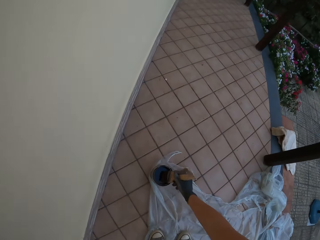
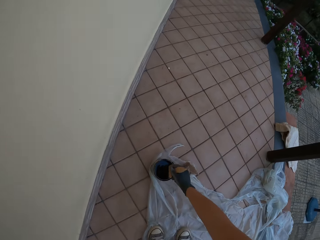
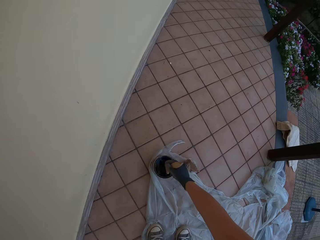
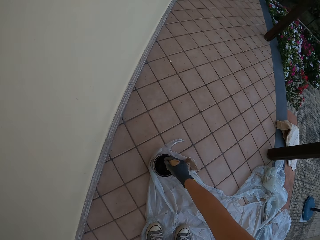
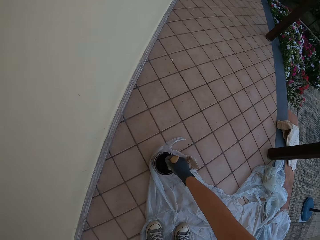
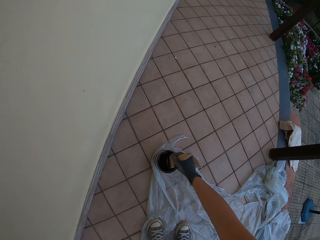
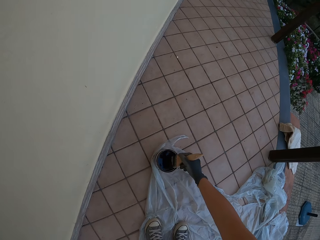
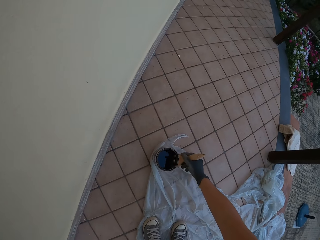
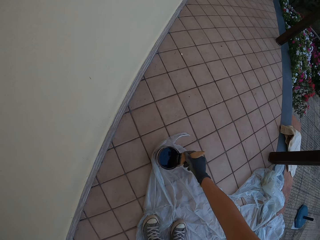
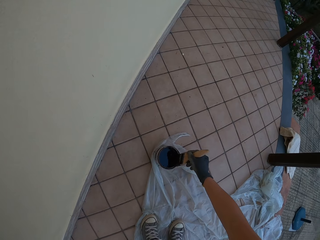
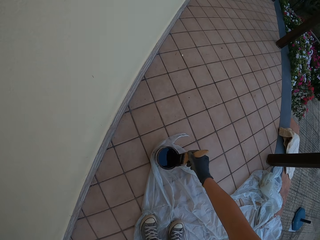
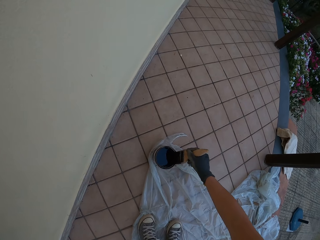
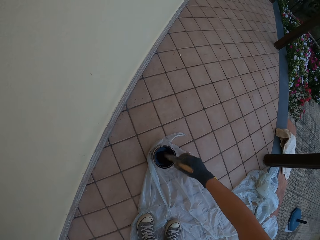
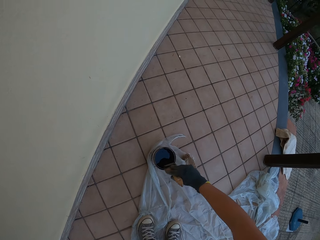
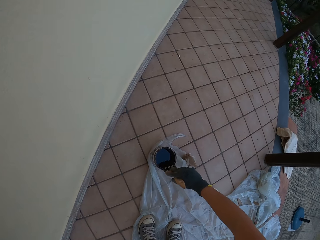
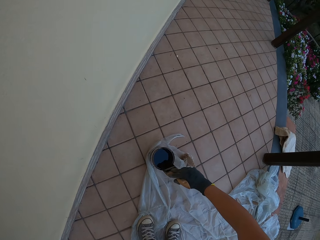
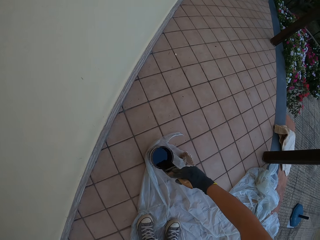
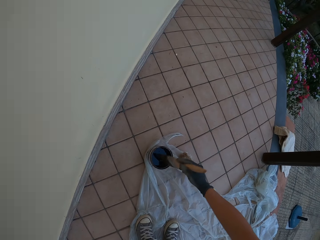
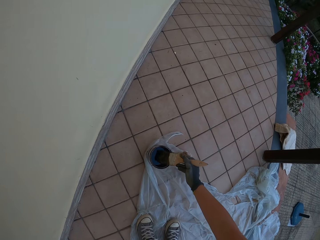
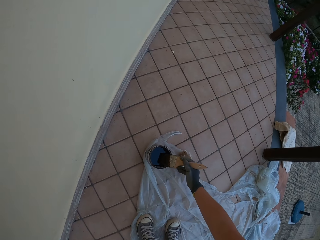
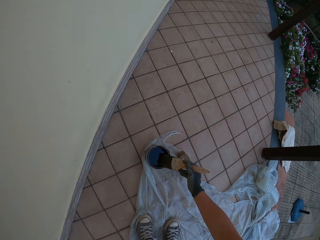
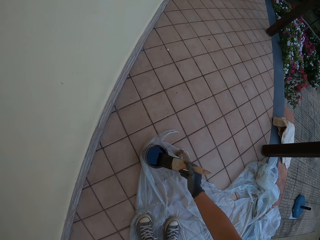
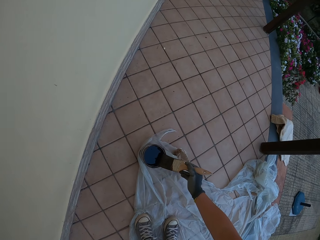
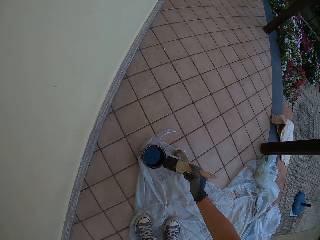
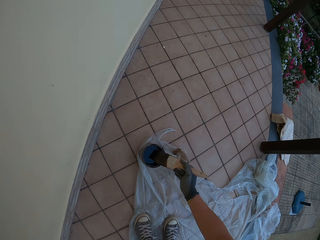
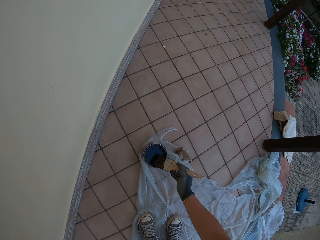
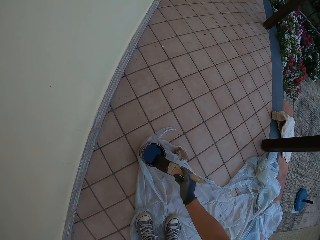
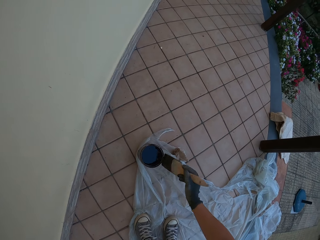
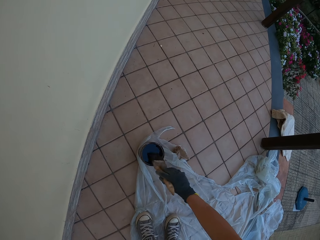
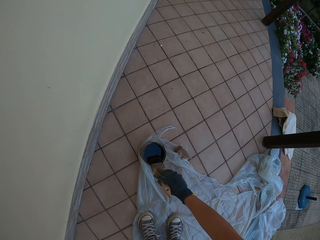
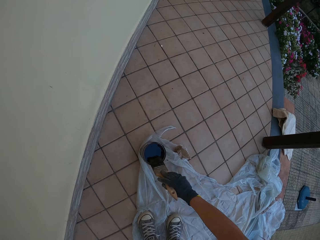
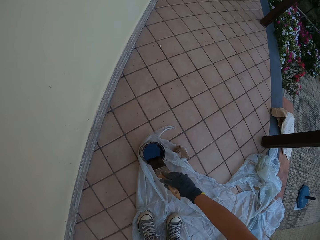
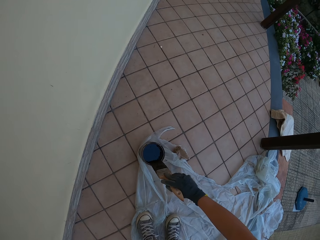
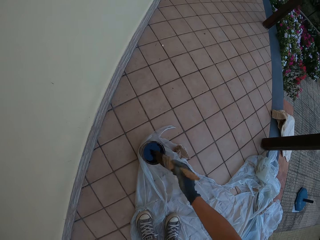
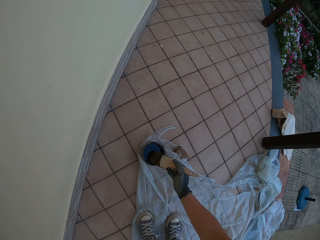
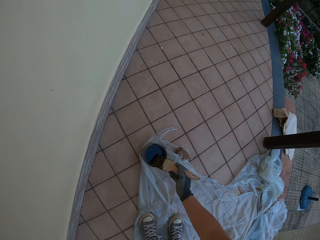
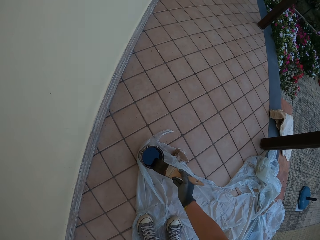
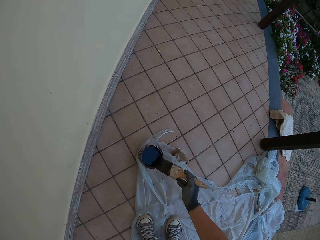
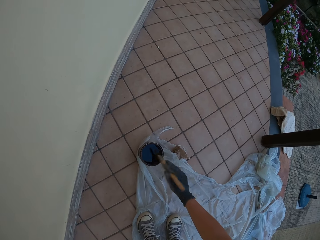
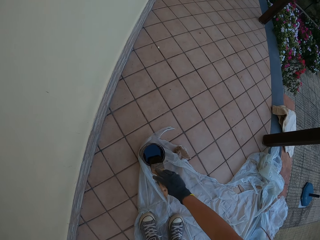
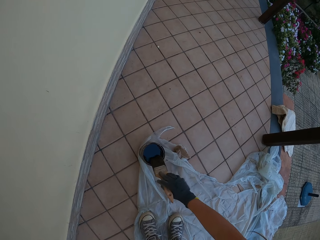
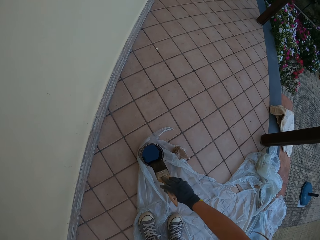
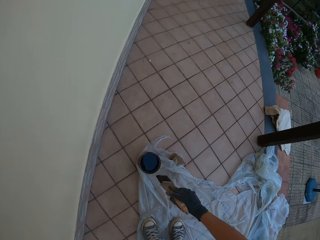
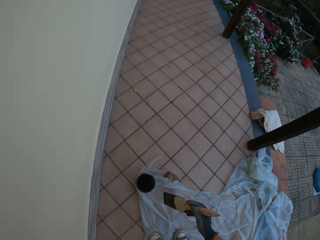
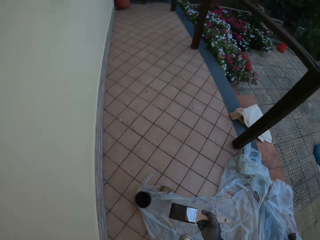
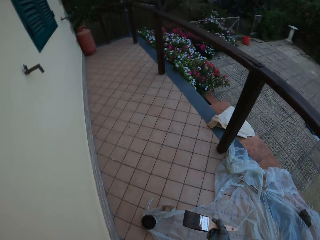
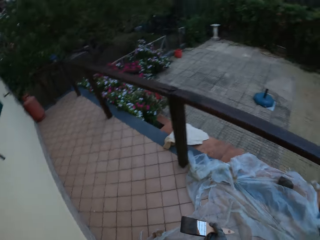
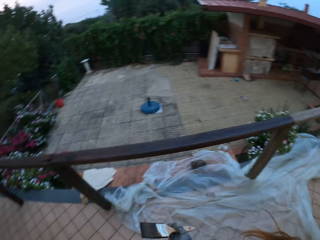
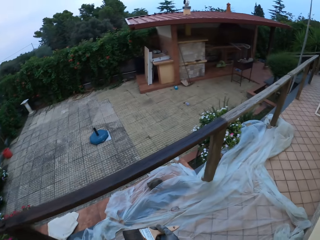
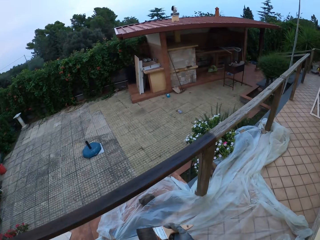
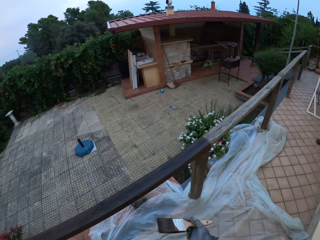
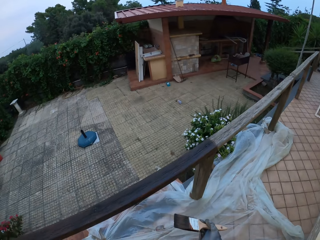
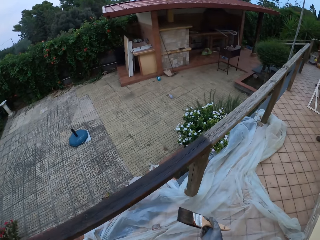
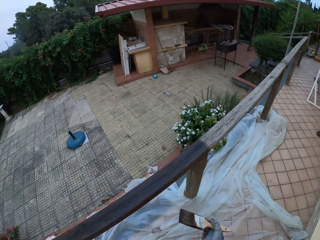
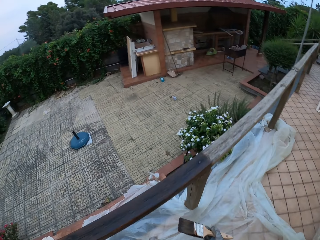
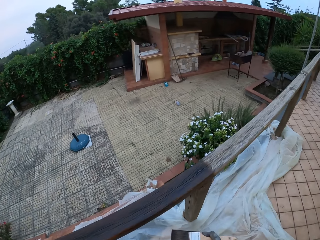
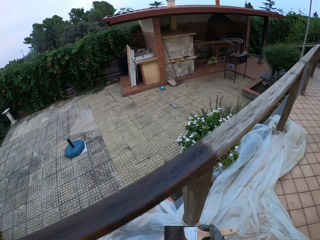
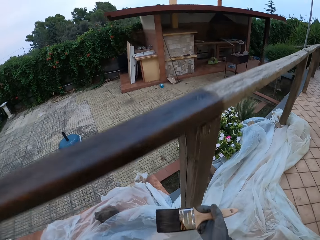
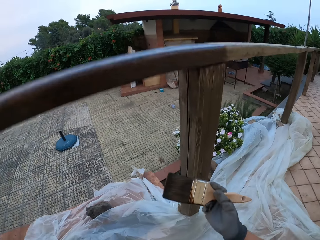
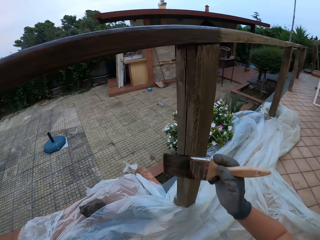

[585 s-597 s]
The camera wearer dips the paintbrush in his gloved right hand into the paint in a paint bucket on the floor. He stirs the wood paint with the paint brush. He wipes the paint brush on the wood paint can. He drains the paint on the paintbrush in his gloved right hand at the edge of the paint bucket on the floor. He looks around the compound. He walks towards the wooden rail fence.

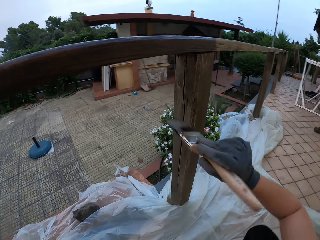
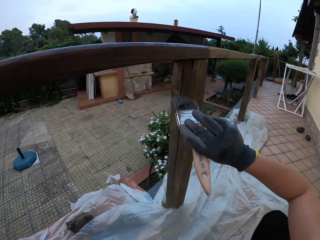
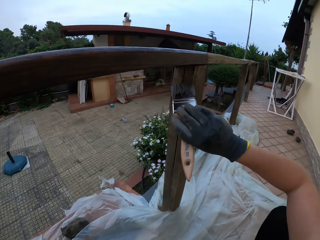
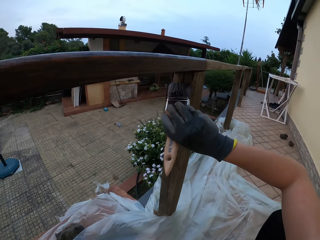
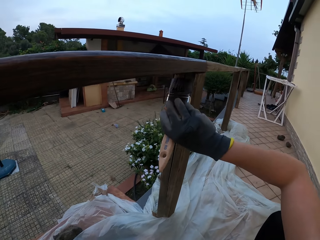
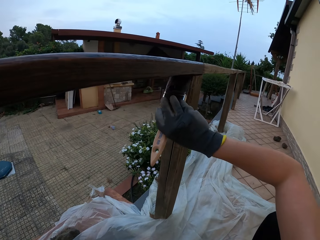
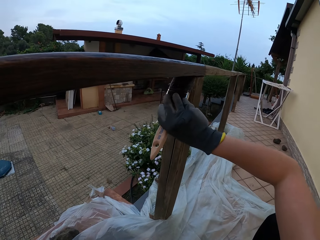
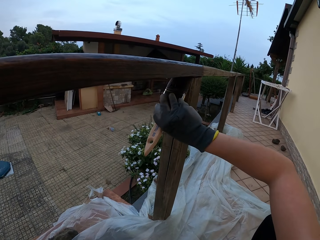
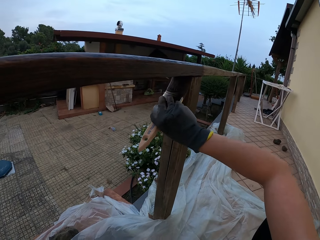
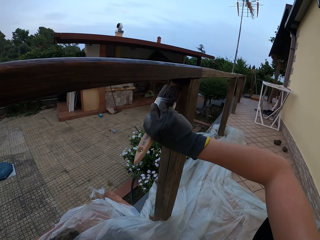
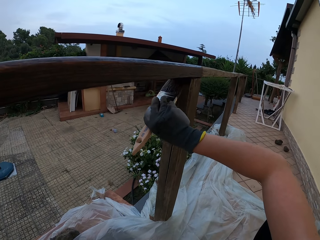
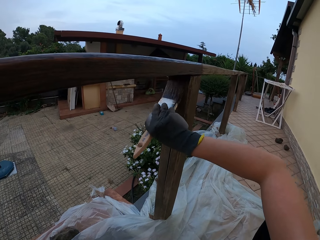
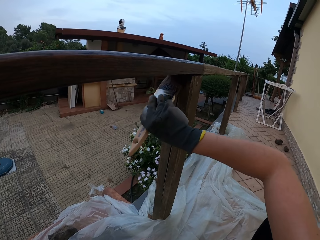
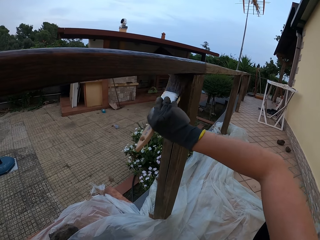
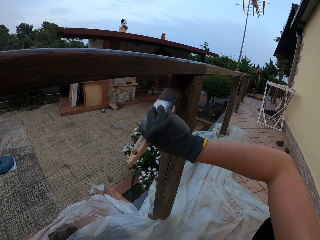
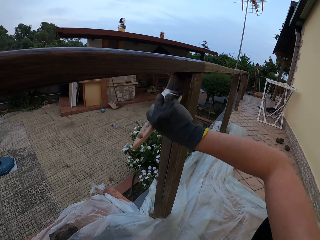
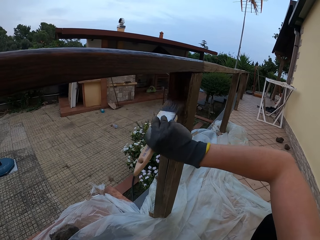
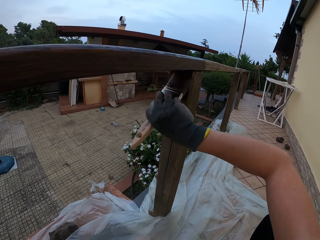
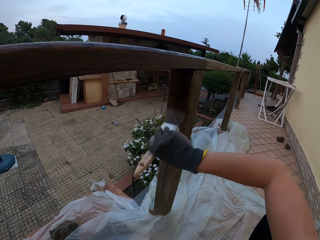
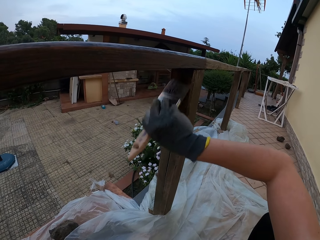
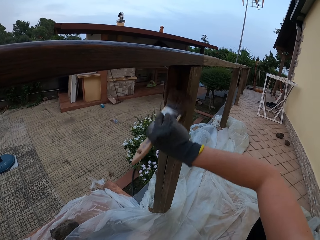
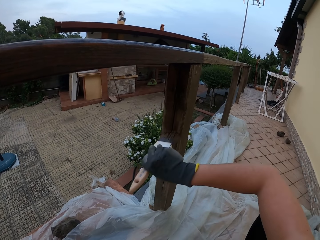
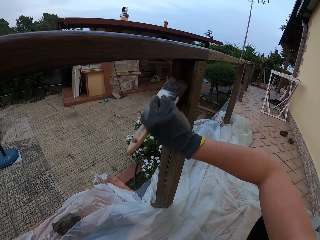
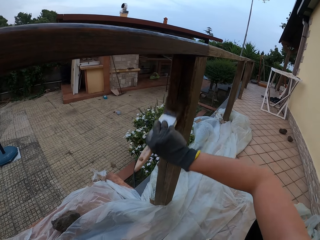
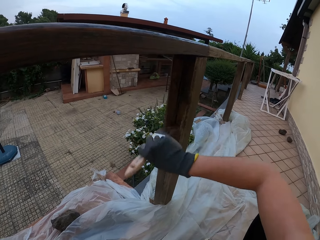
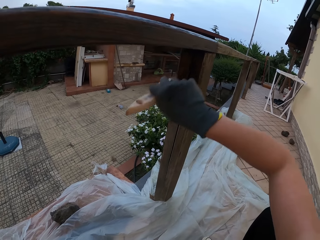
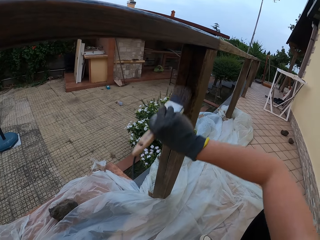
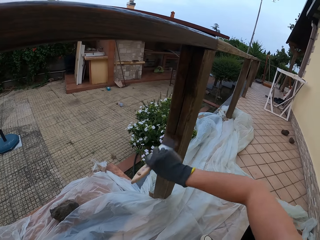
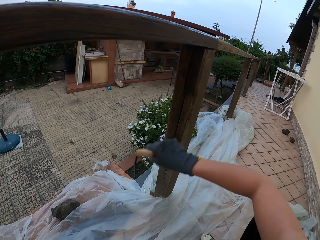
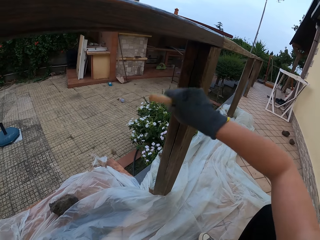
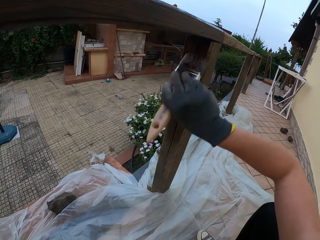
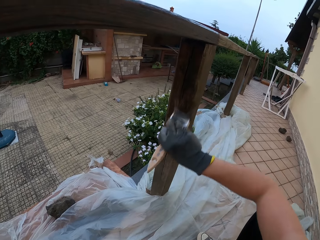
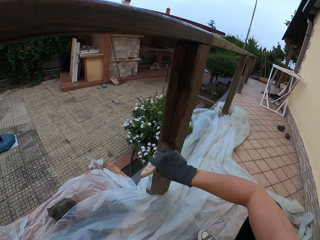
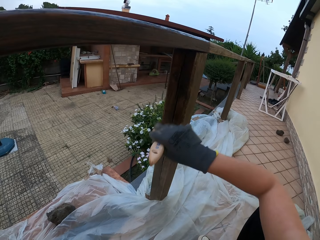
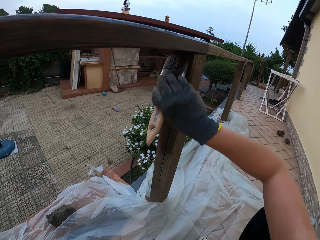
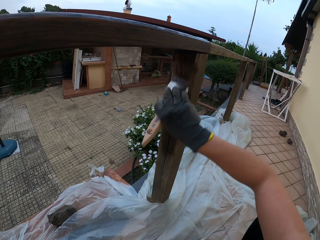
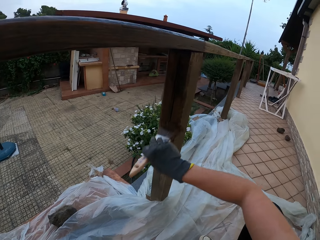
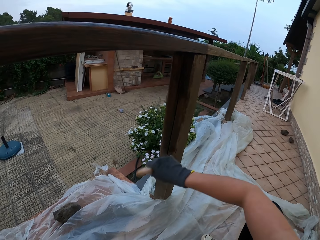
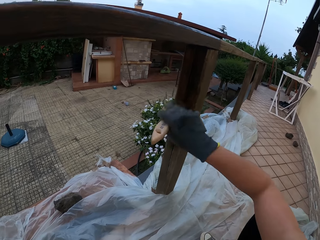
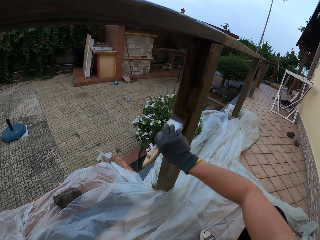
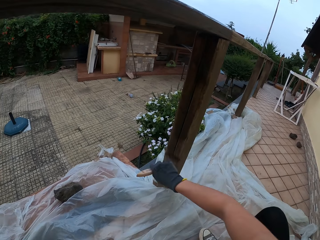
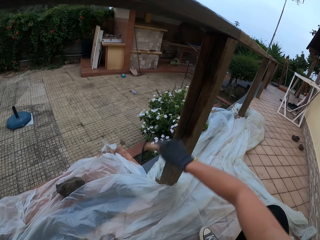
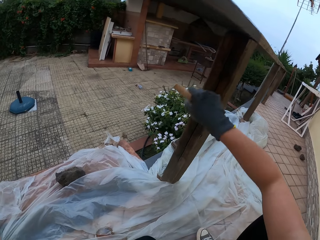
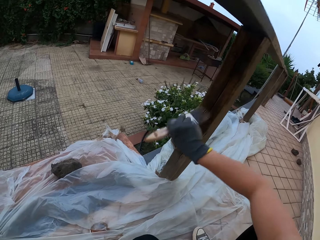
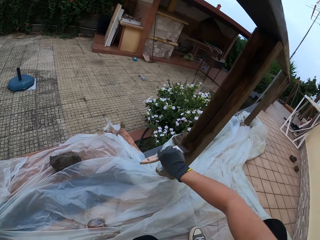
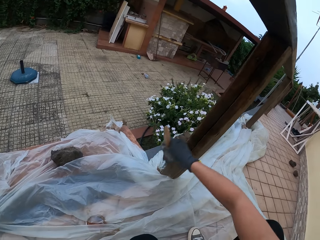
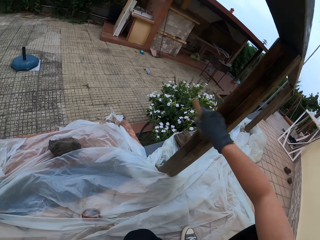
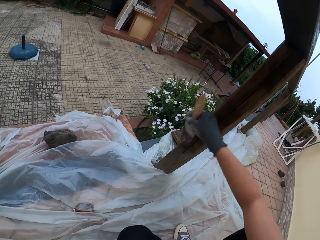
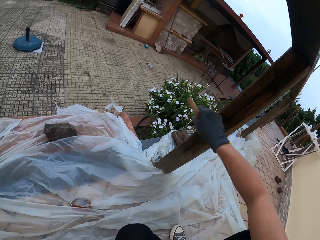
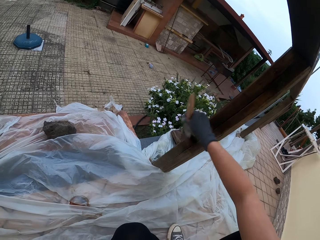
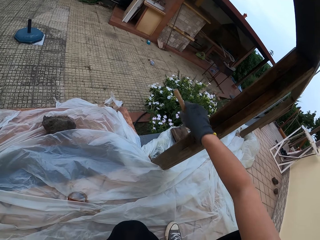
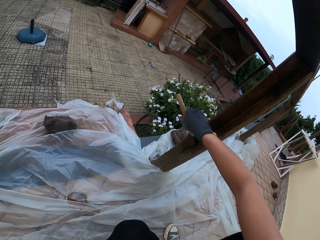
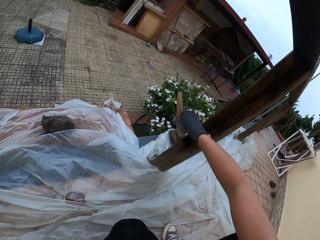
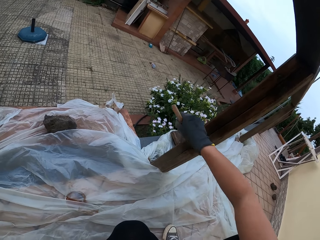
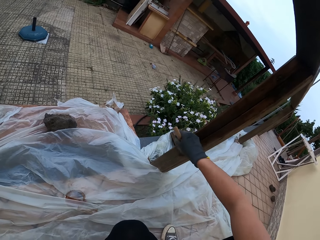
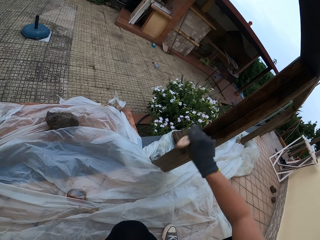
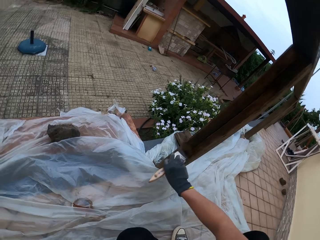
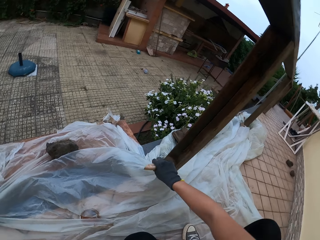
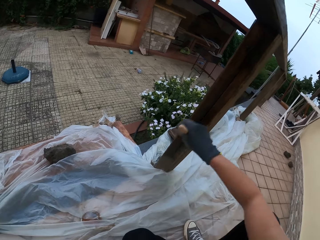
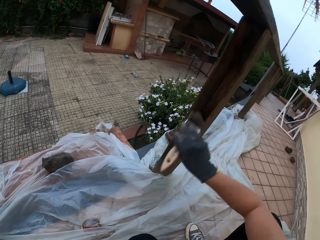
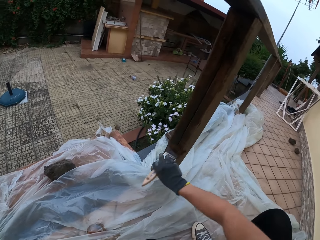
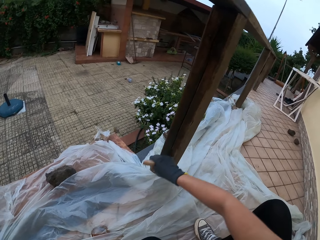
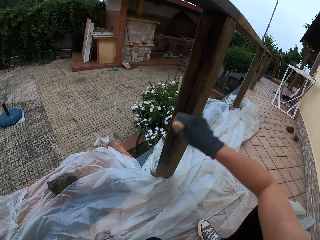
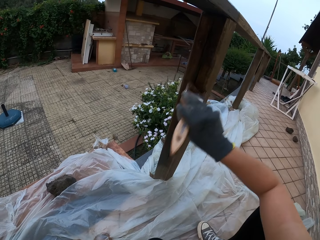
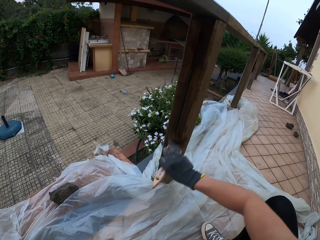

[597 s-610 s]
The camera wearer paints the wooden rail baluster with the paintbrush in his gloved right hand.
